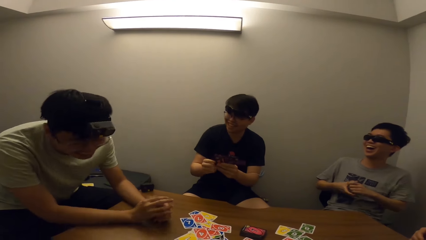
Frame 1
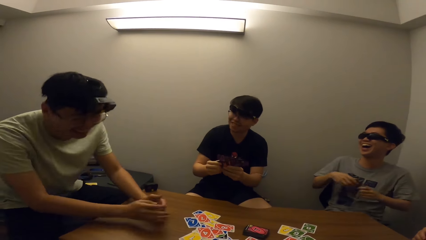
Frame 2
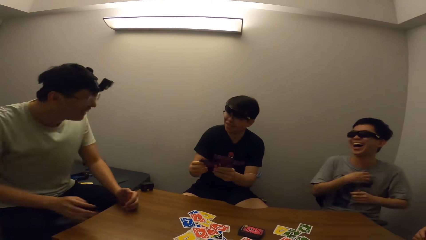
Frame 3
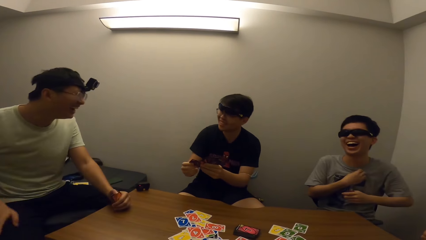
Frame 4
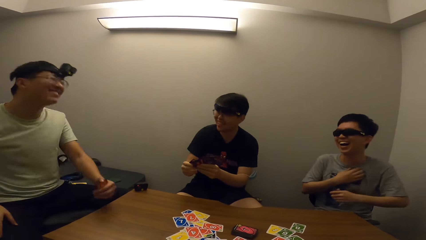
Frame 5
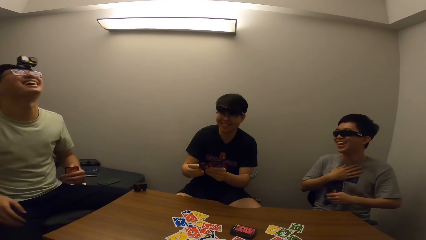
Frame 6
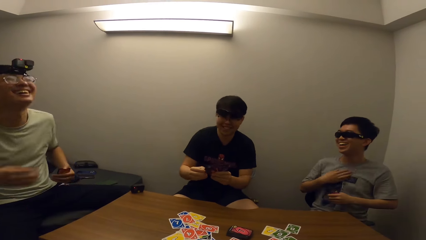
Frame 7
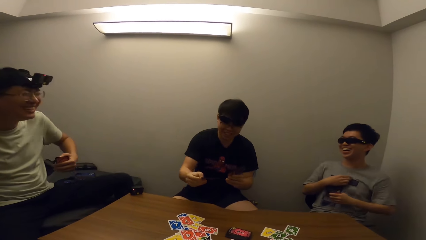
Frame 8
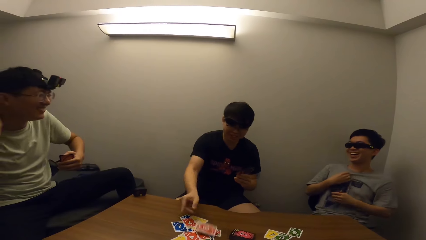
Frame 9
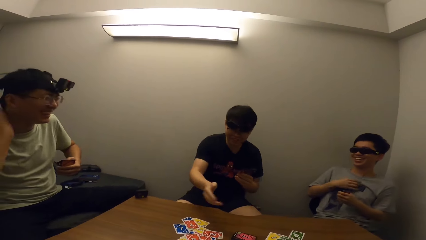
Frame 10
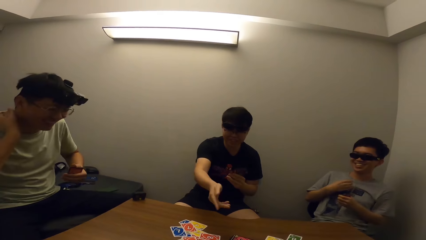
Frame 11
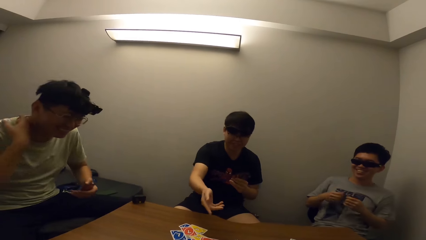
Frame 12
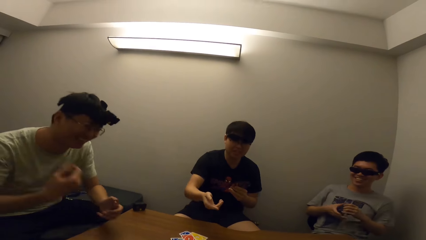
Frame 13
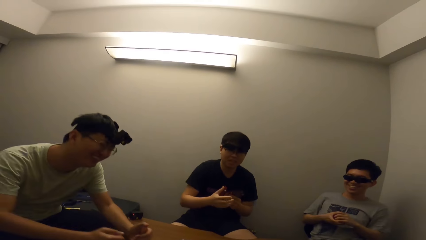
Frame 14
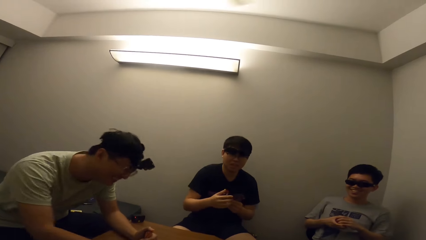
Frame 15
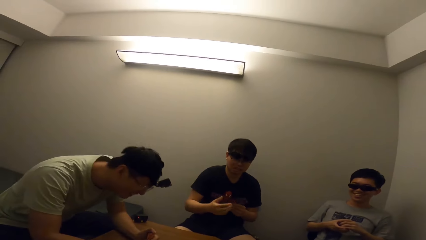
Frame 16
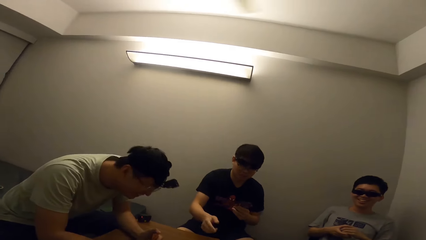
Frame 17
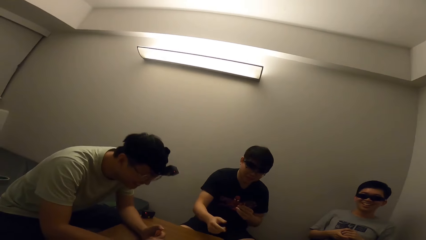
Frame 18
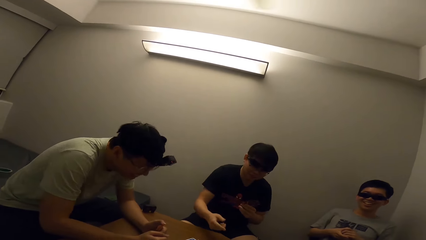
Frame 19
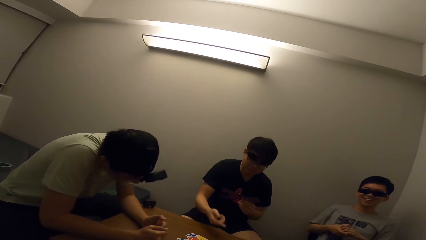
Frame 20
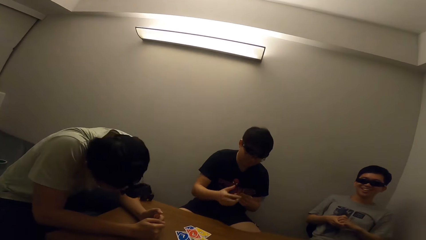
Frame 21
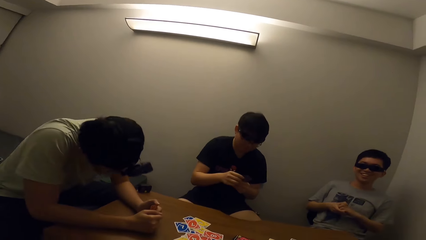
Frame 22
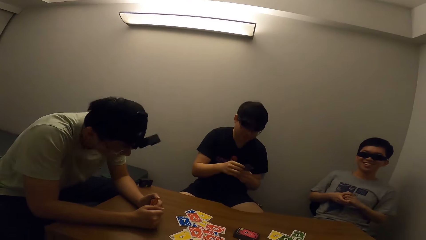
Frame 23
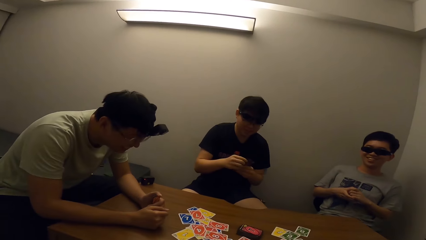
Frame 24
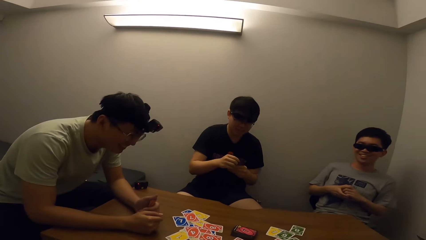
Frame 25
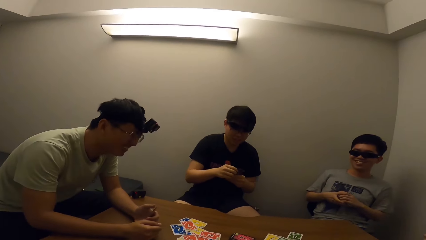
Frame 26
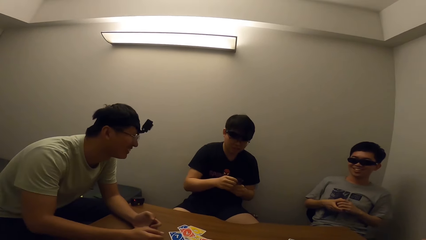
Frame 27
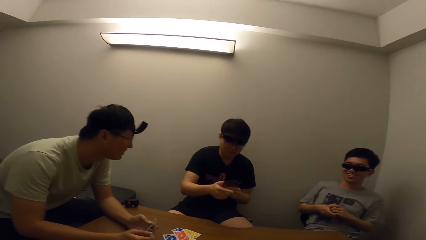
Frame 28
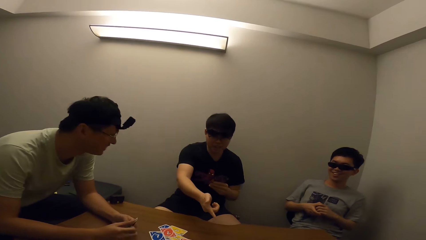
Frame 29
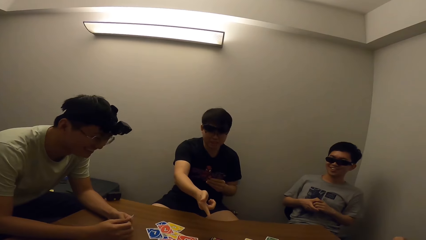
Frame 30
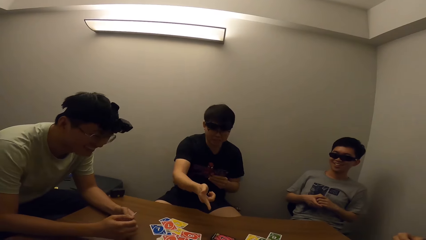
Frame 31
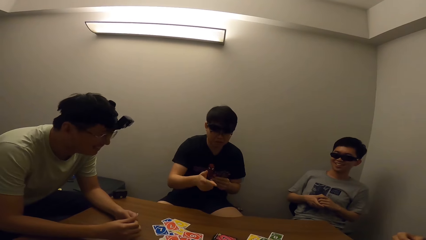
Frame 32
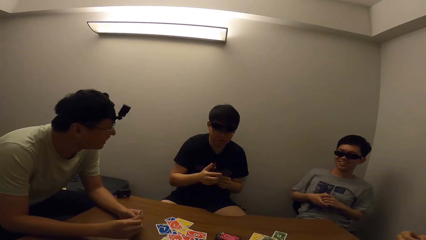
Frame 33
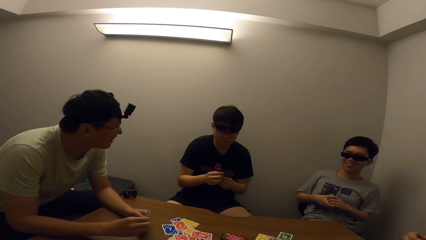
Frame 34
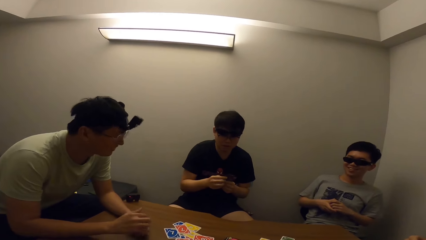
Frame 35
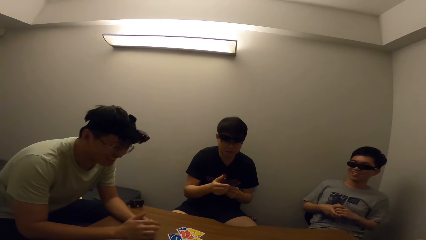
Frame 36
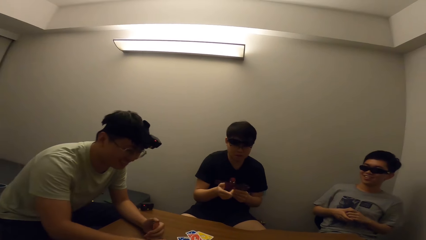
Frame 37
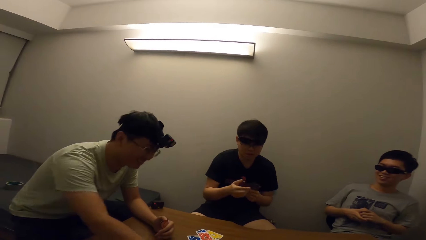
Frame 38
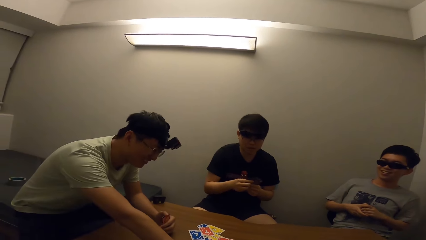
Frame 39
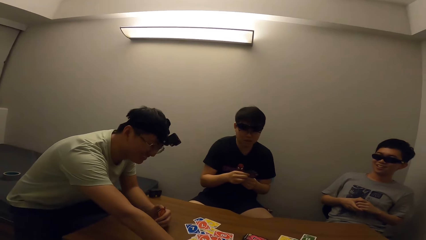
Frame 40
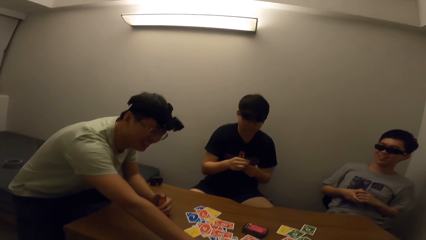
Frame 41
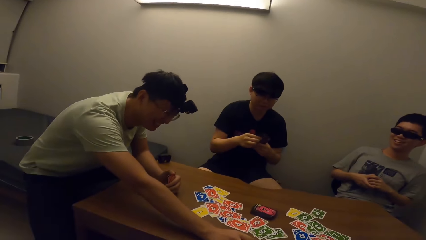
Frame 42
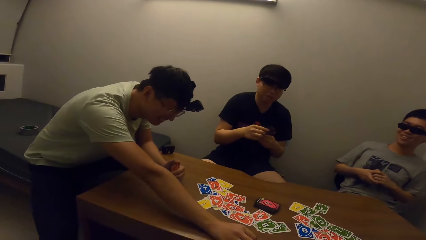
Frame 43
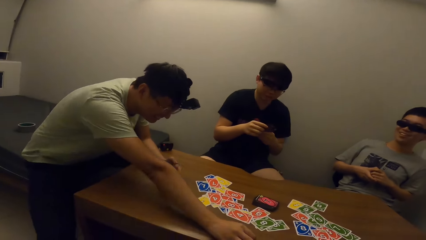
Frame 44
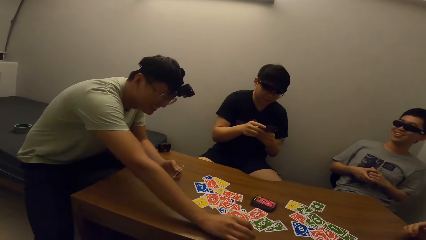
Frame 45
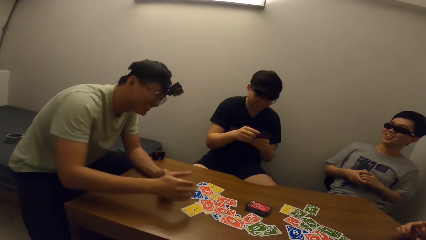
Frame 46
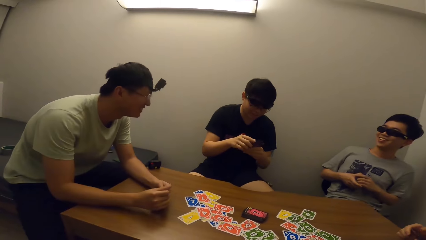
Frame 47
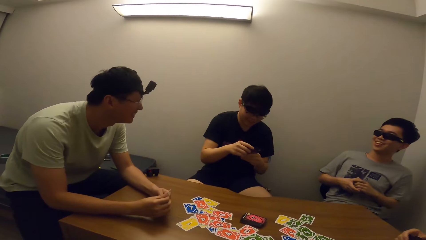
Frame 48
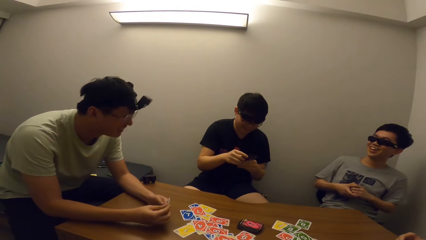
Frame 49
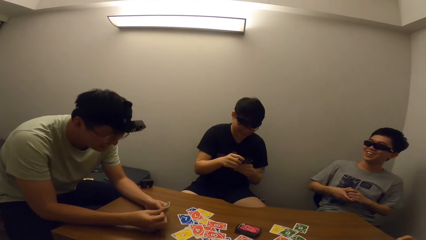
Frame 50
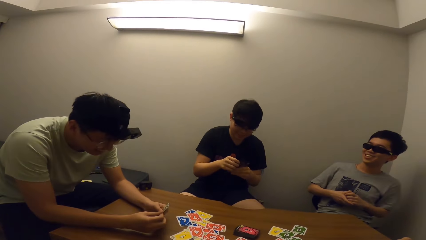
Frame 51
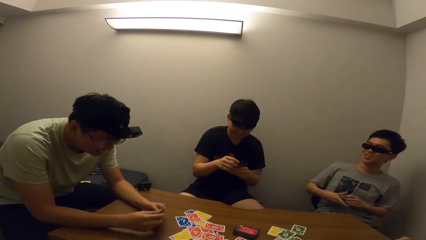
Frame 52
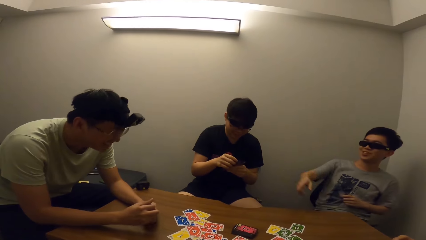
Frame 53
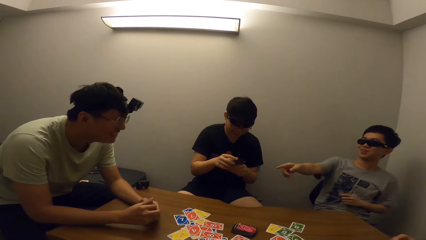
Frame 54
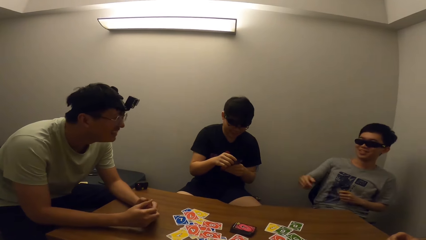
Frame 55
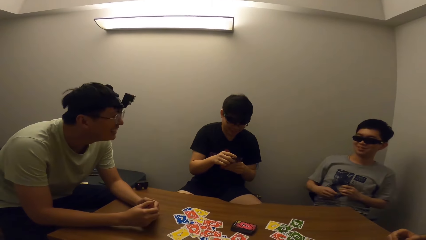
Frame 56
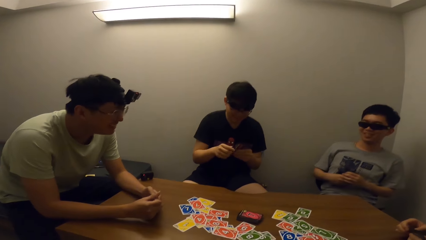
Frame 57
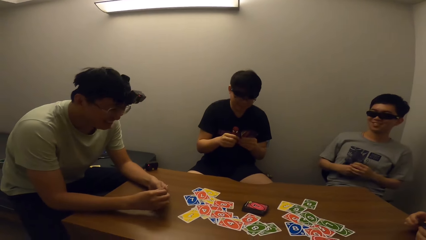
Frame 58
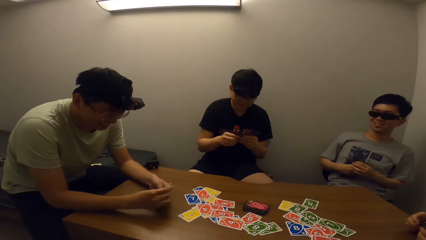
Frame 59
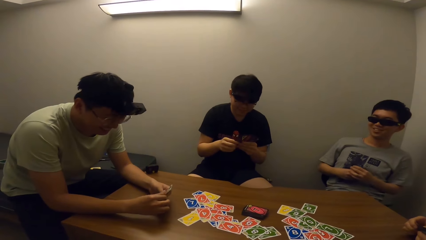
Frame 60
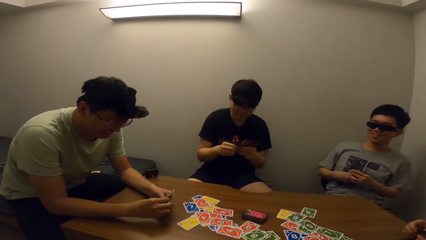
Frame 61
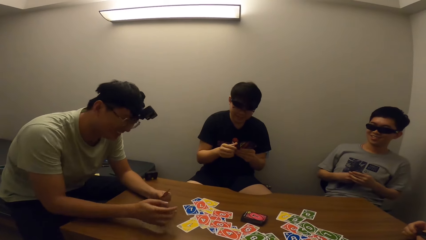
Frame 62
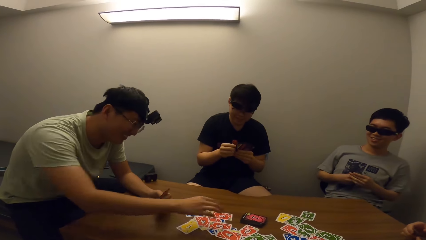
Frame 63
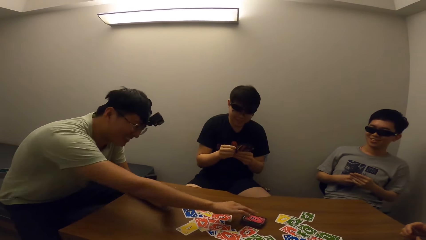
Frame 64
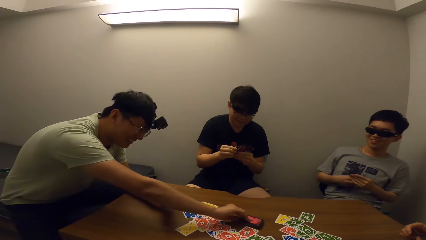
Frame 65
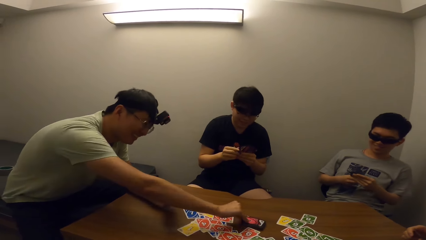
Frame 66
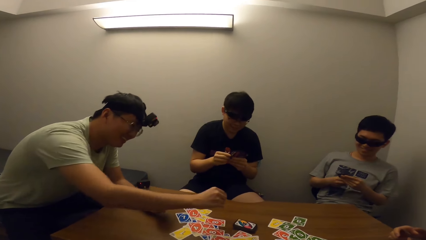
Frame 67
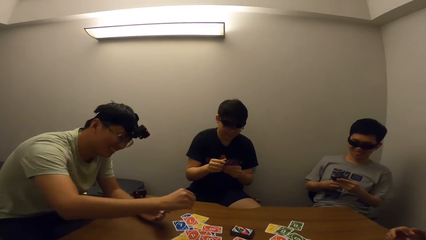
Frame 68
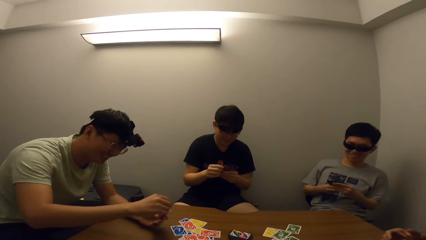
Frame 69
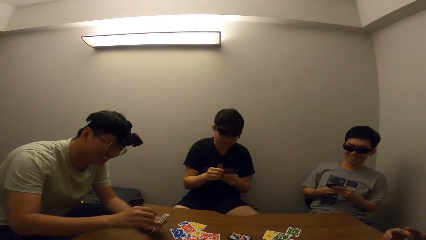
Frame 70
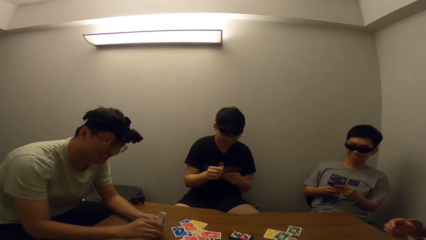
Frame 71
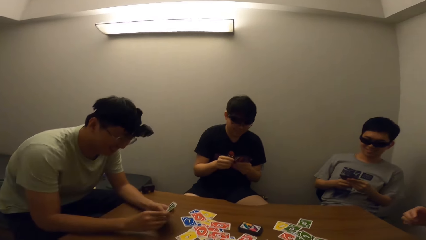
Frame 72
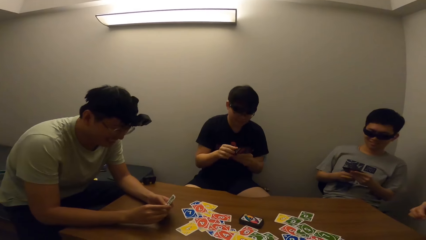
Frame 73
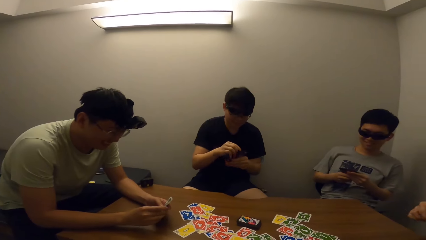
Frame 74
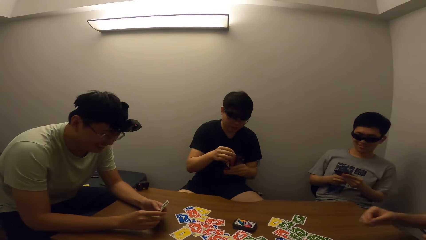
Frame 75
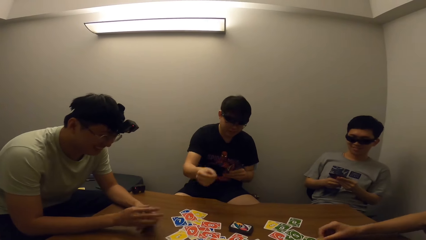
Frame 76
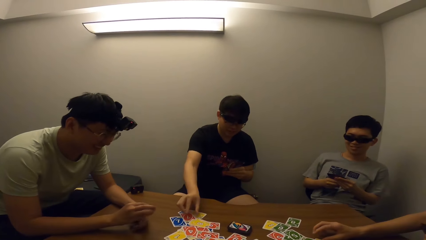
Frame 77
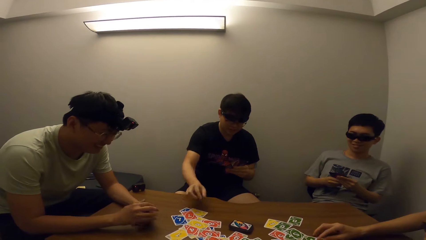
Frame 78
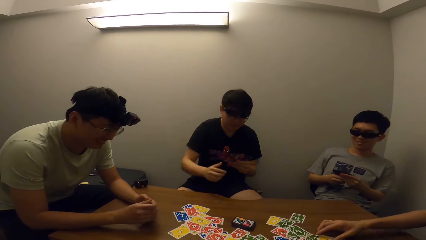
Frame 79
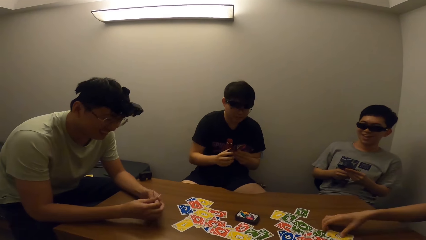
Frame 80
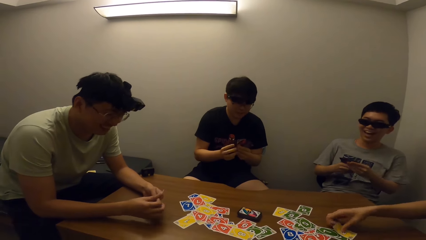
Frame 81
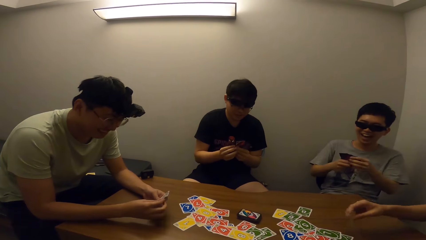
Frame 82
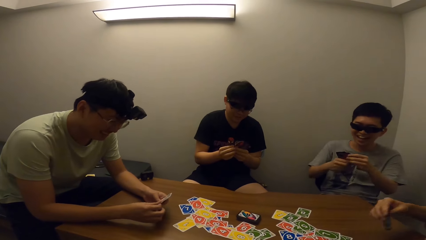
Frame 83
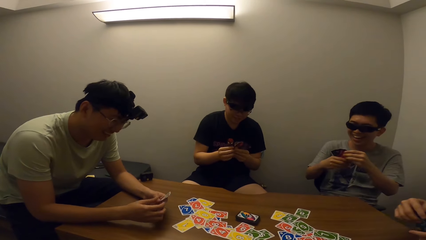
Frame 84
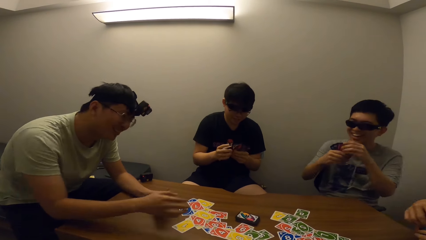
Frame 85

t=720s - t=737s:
A man talks to another man. A boy laughs. The first man places a card on the table. The camera wearer talks. The first man points at the cards. The second man stretches his hand. The boy talks to the second man. The second man picks a card from the deck. A third man places a card on the table. The first man places a card on the table. The third man picks a card.
